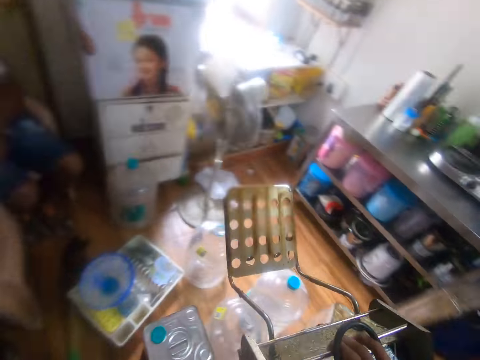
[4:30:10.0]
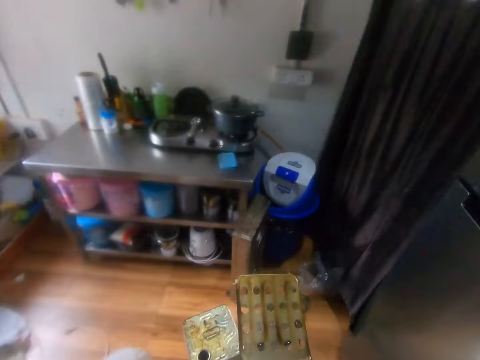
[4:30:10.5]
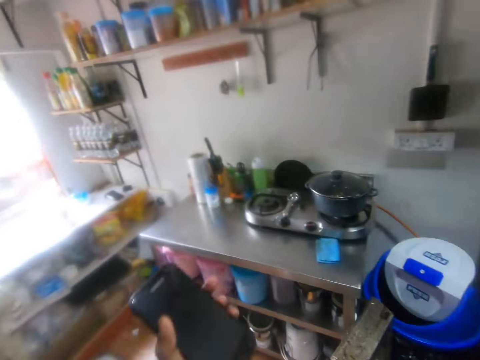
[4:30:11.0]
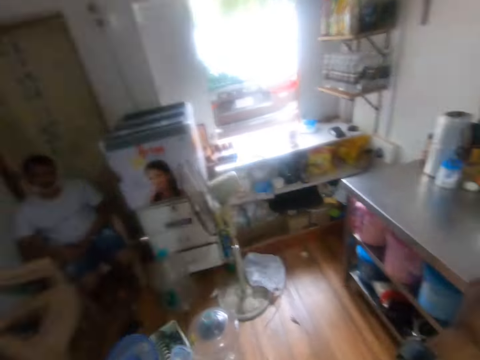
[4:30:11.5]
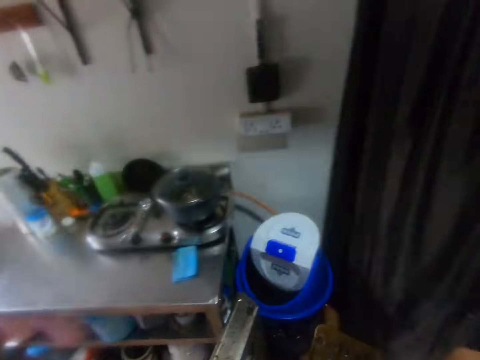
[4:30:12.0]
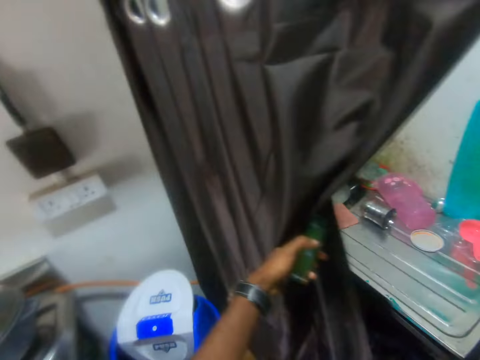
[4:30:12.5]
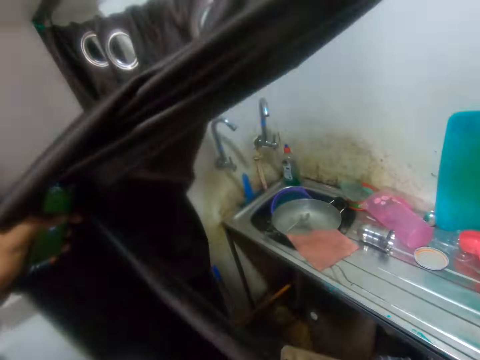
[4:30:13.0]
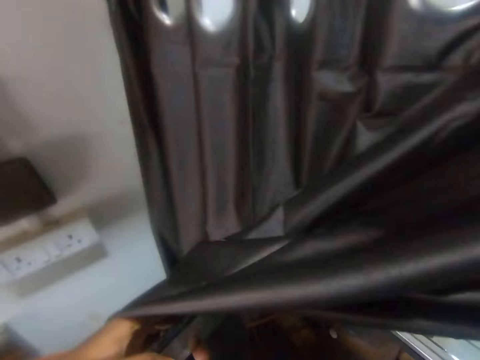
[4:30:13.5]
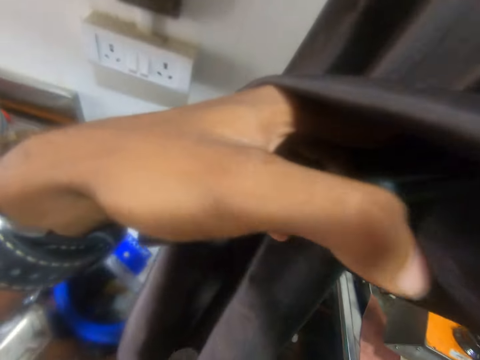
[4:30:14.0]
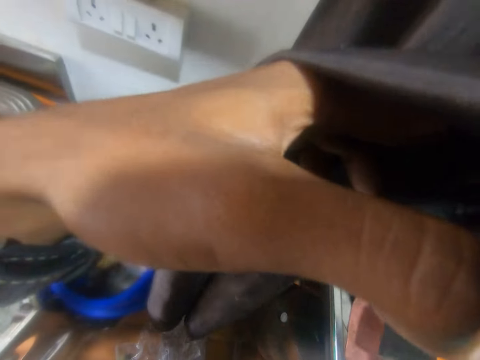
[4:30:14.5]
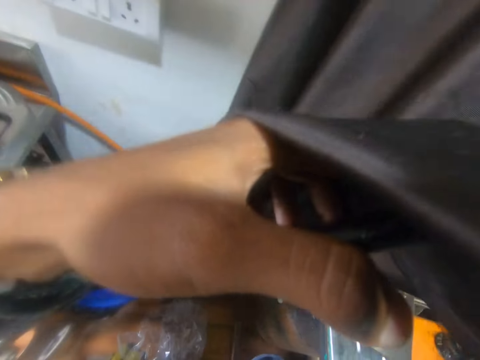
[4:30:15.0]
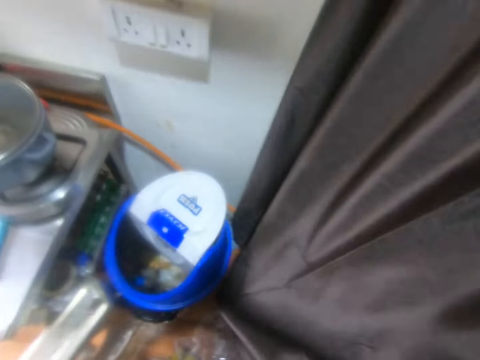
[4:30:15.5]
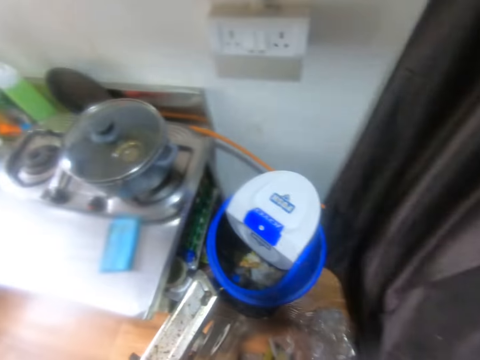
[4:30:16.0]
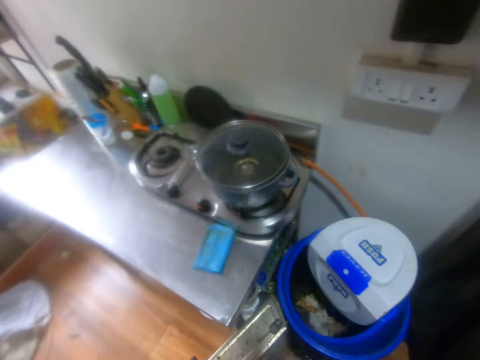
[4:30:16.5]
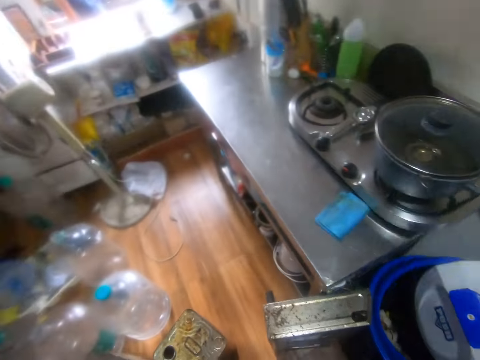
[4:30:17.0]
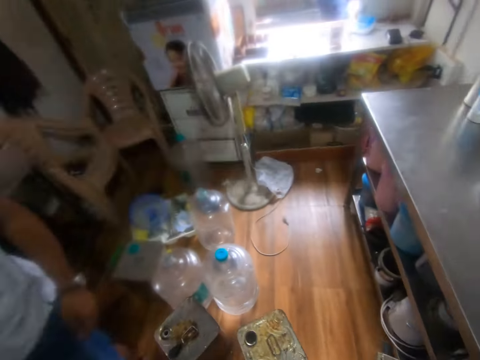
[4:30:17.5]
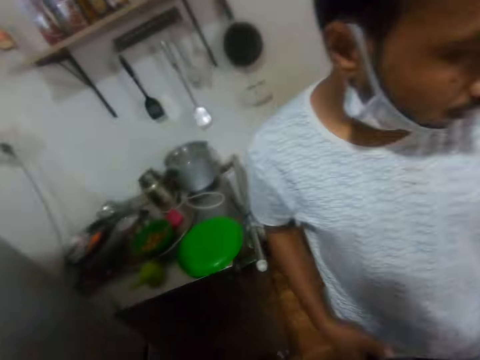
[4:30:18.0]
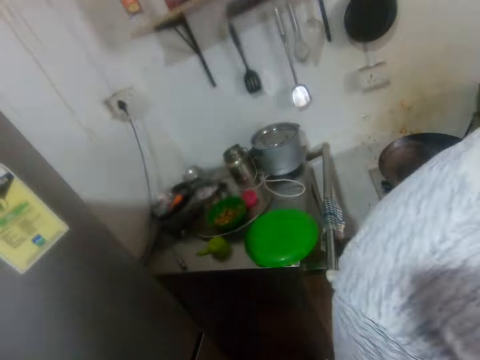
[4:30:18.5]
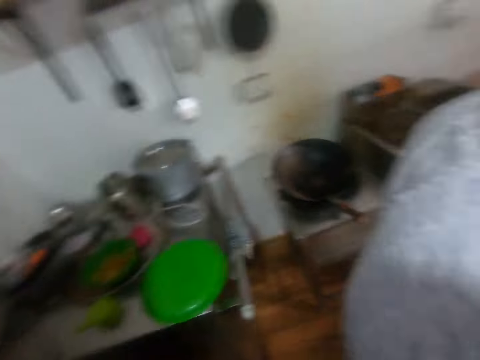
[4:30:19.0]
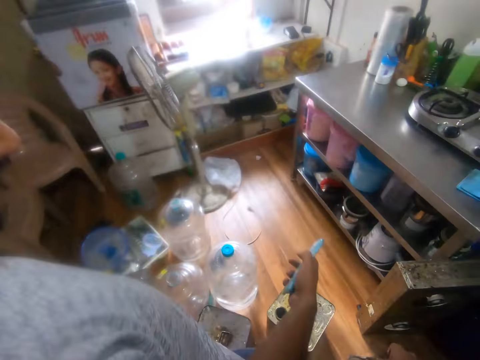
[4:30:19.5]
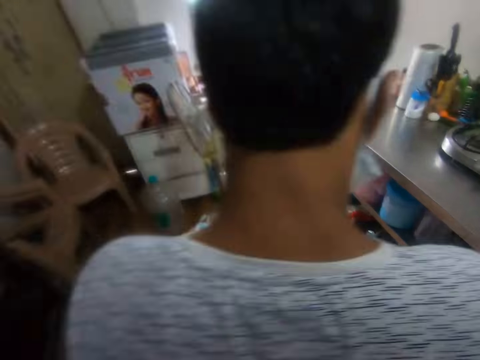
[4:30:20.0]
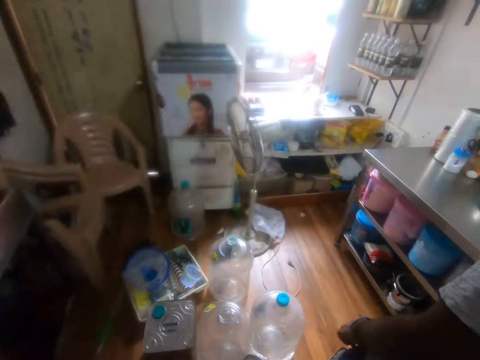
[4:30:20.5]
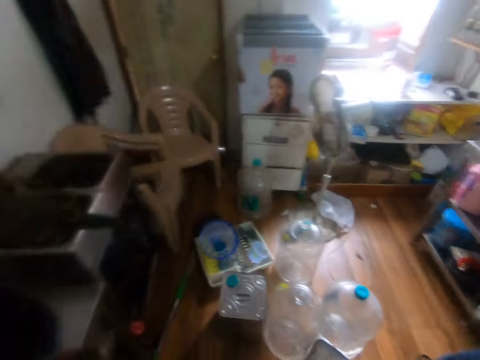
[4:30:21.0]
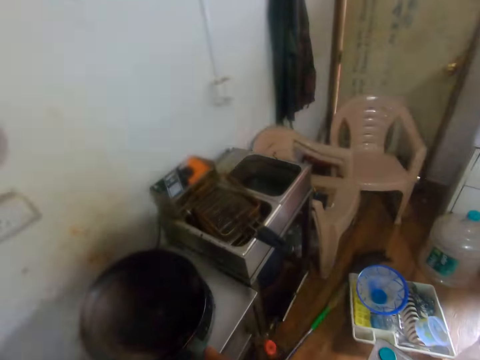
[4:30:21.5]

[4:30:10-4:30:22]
The camera wearer moves the metal equipment. He speaks to a man. He moves the curtain with his left hand. He drops the deep fryer sieve in a sink with his right hand. The man speaks to the camera wearer. The camera wearer looks around. He looks at the man and speaks to the man. He looks around.

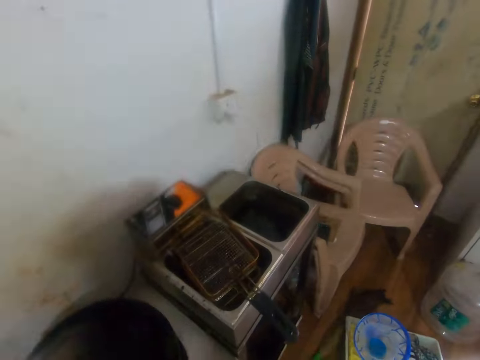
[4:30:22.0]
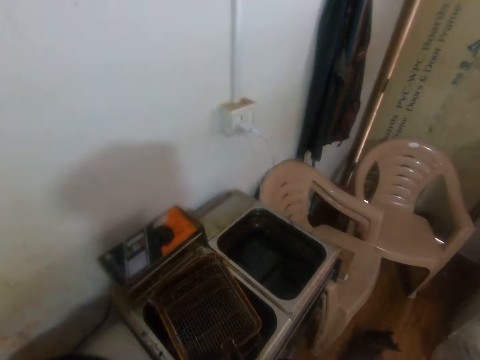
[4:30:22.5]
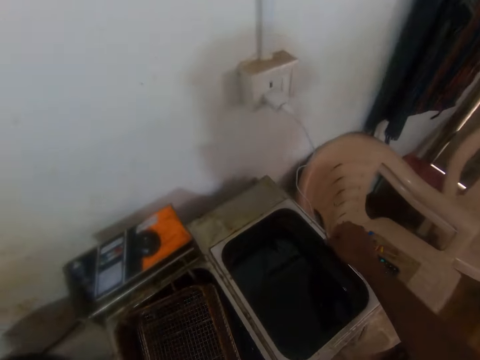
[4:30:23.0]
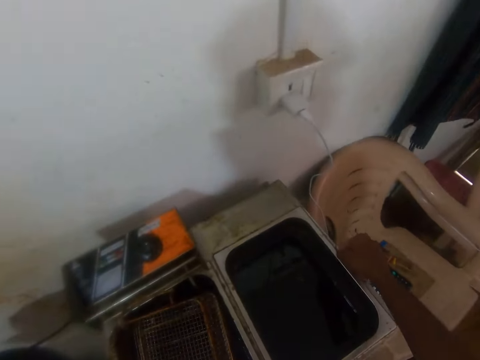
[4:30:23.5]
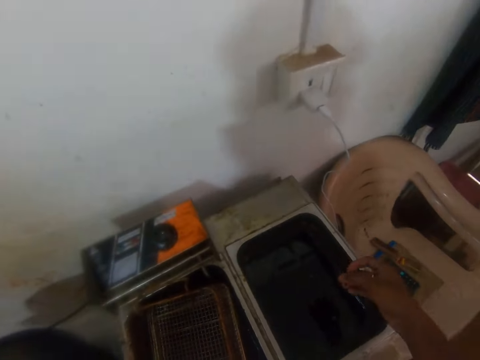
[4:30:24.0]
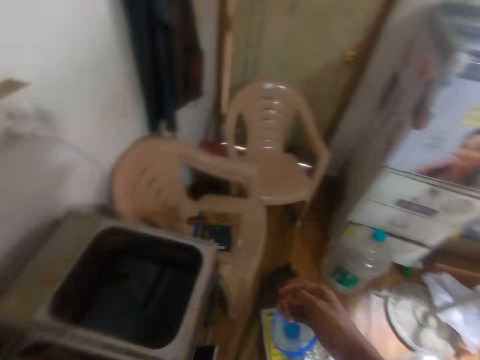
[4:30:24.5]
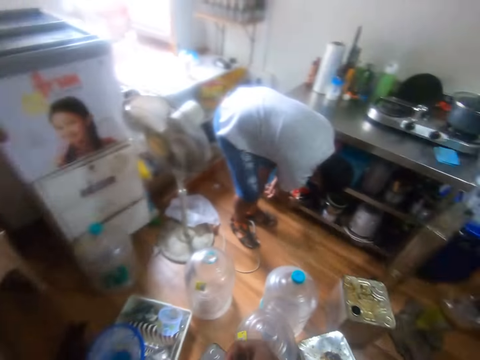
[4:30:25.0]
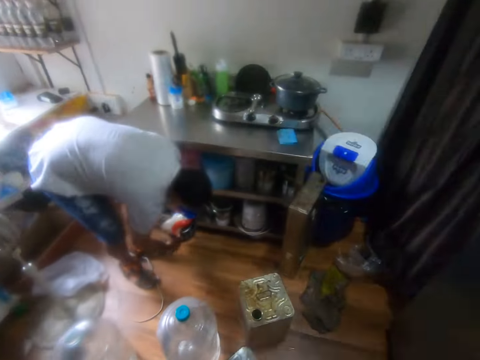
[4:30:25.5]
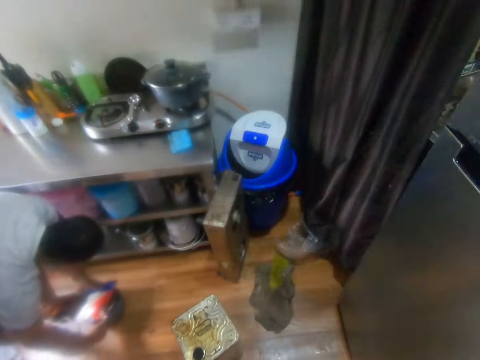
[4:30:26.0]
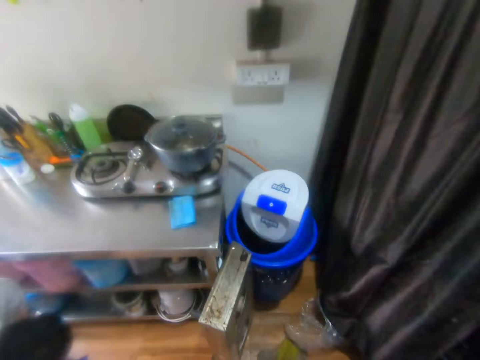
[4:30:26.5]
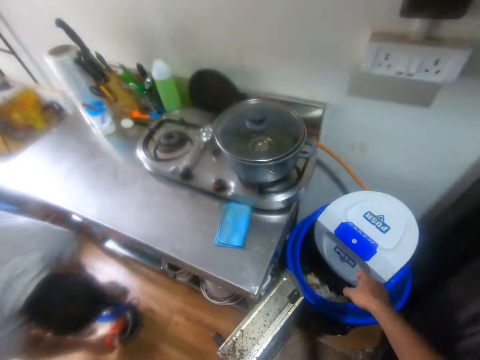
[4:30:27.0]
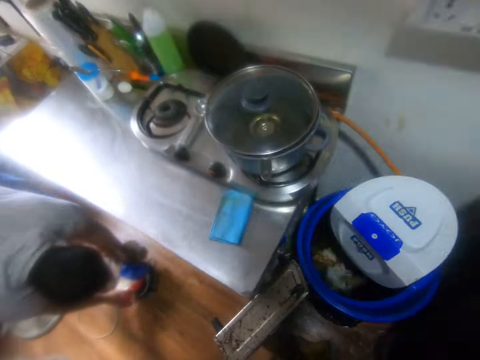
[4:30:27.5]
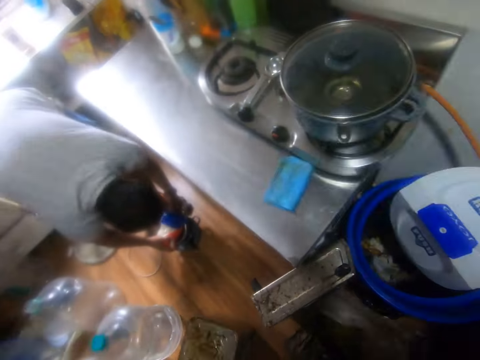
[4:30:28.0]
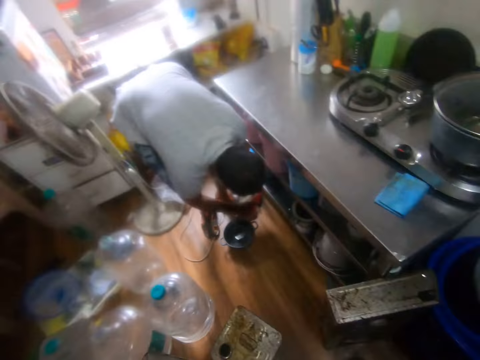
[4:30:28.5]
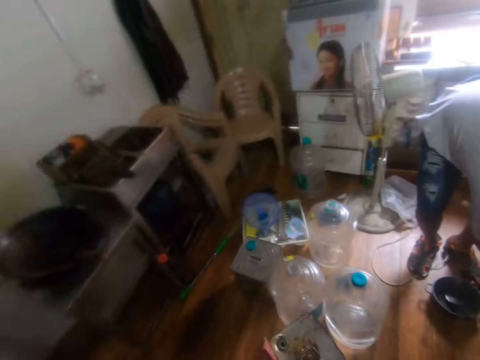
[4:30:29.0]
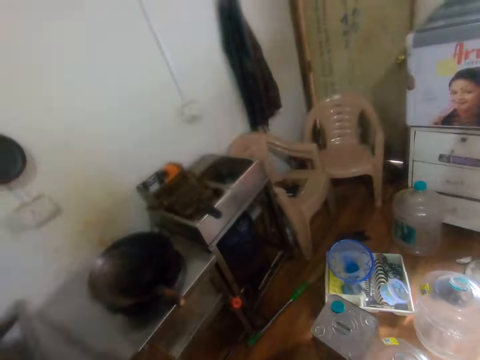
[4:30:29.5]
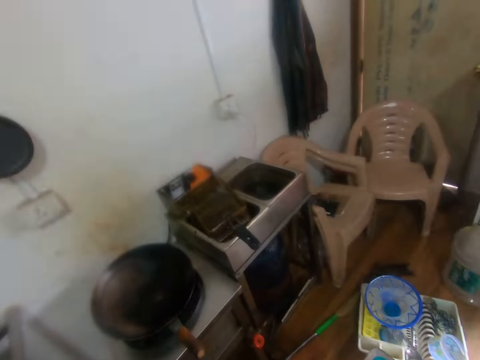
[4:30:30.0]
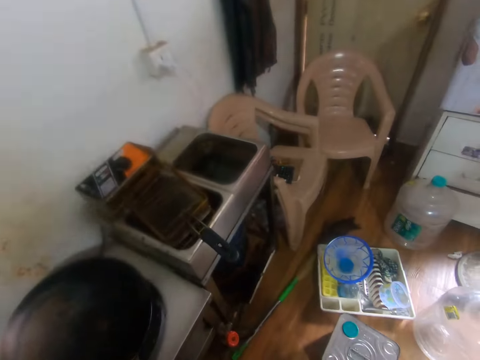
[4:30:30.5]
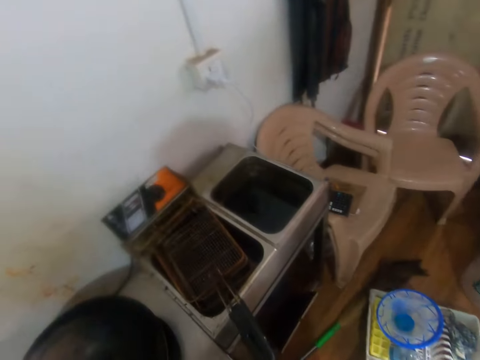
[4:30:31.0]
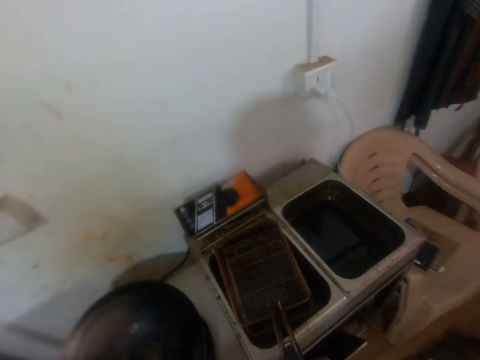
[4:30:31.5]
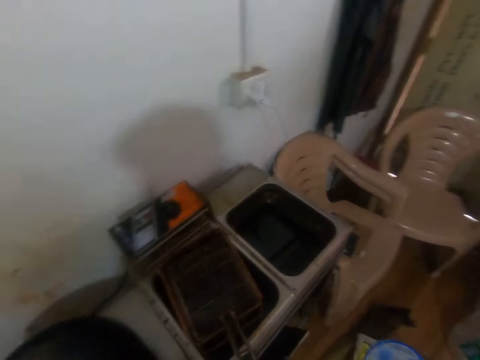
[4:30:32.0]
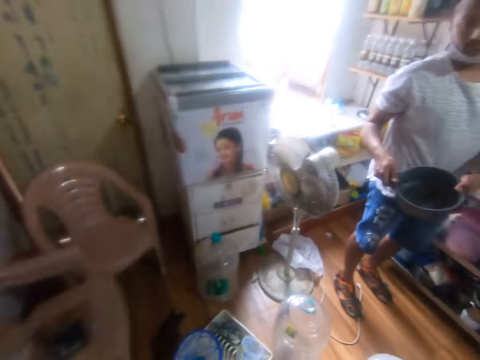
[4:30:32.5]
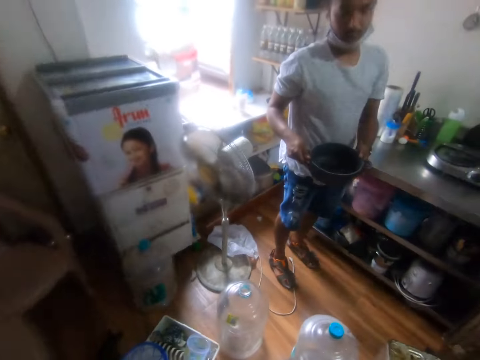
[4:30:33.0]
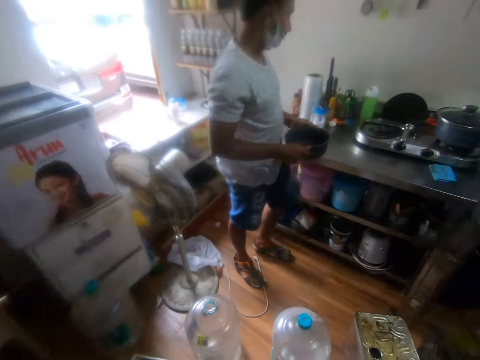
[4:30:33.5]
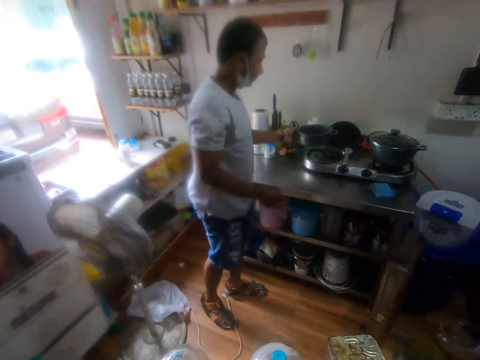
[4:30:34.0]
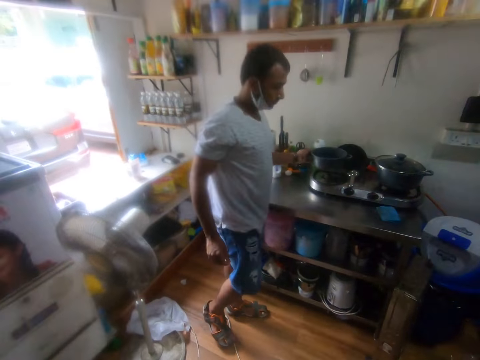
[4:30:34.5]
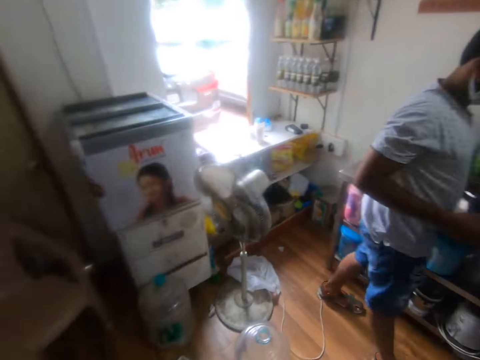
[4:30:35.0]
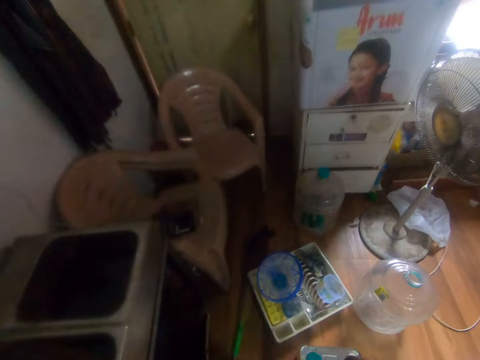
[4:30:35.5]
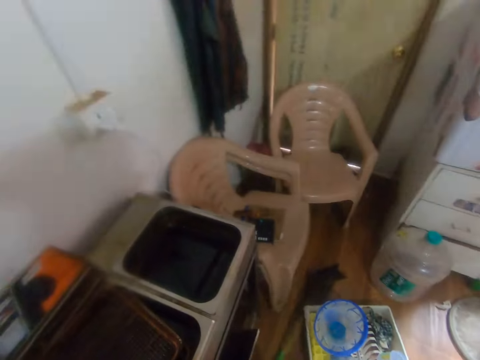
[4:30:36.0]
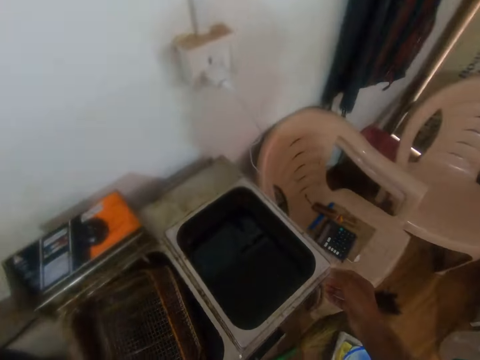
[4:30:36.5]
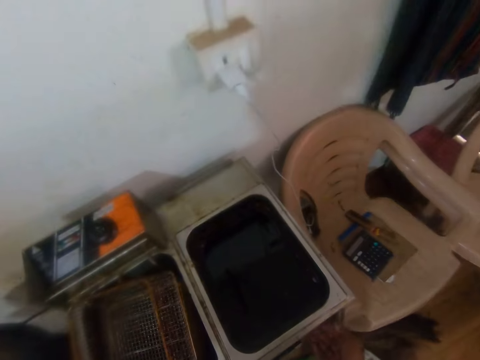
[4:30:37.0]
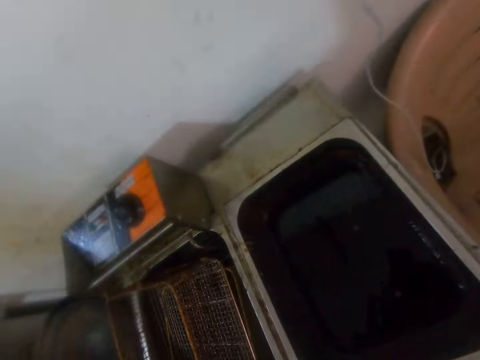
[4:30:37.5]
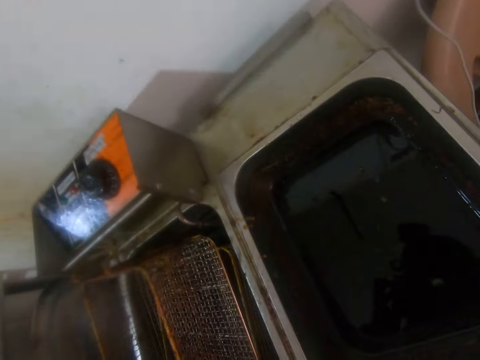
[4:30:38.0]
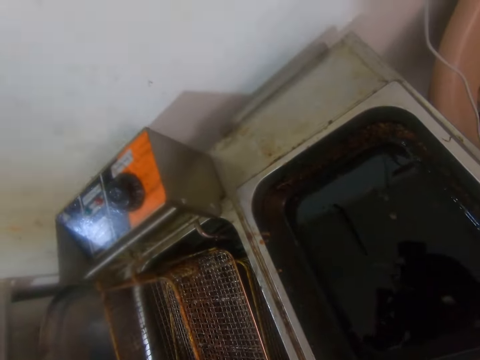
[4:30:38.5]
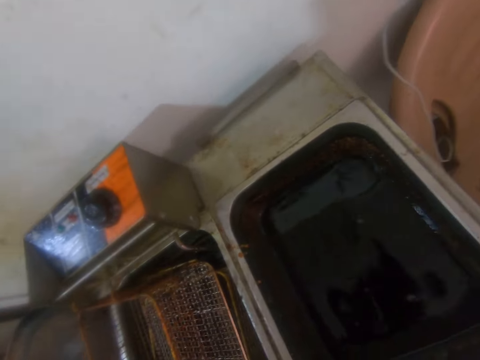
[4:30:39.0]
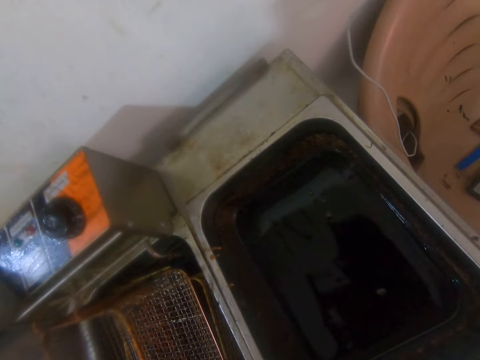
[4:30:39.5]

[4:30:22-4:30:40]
The camera wearer walks and speaks to a man. He picks dirt from the deep fryer with his right hand. He touches the cooking machine. He speaks to the man. He looks at the man. The man picks a pot from a shelf with both hands. The man drops the pot on the floor with both hands. The camera wearer walks. The man picks a plate from the pot with both hands. The camera wearer drops the dirt in a bin with his right hand. He looks at the bin. He looks at the man and speaks to the man. The man drops the plate on the shelf with both hands. The camera wearer looks around. He walks and speaks to the man. The man speaks to the camera wearer. The camera wearer looks around. The man holds a cooking pot. The camera wearer speaks to the man. He looks at the man. The man puts down the pot. The camera wearer speaks to the man. He looks around. He looks at the cooker.
